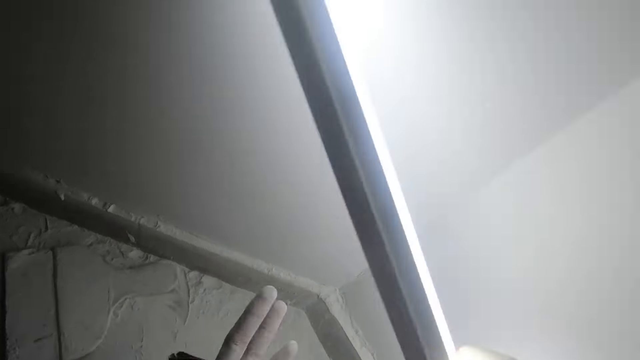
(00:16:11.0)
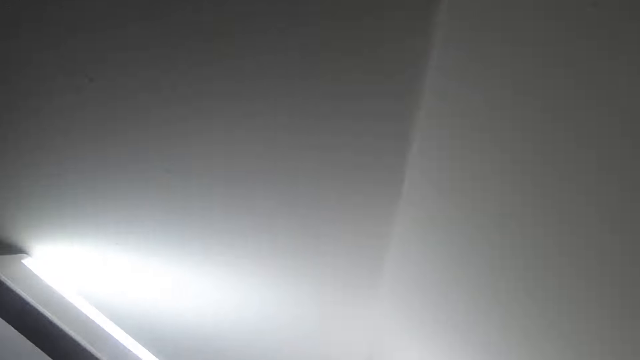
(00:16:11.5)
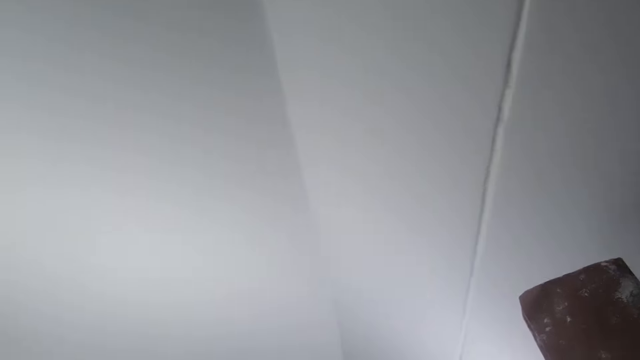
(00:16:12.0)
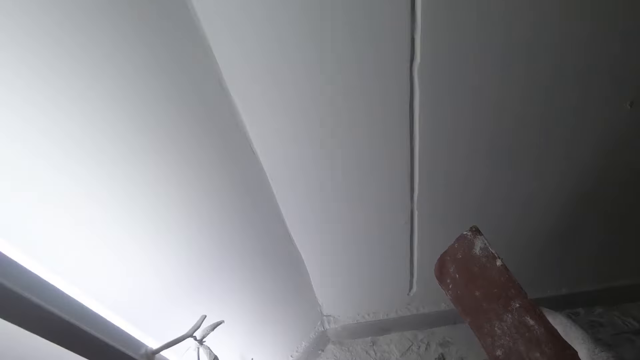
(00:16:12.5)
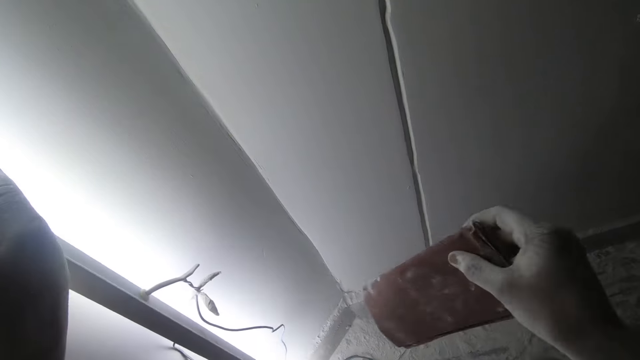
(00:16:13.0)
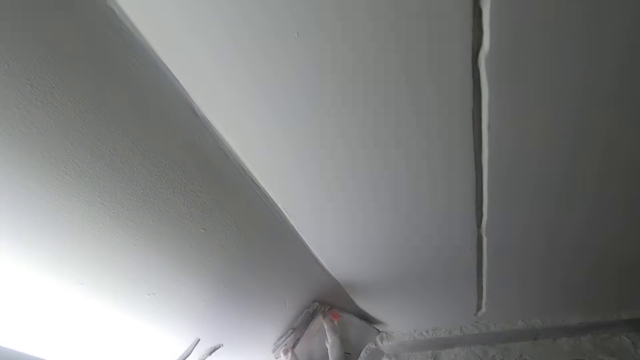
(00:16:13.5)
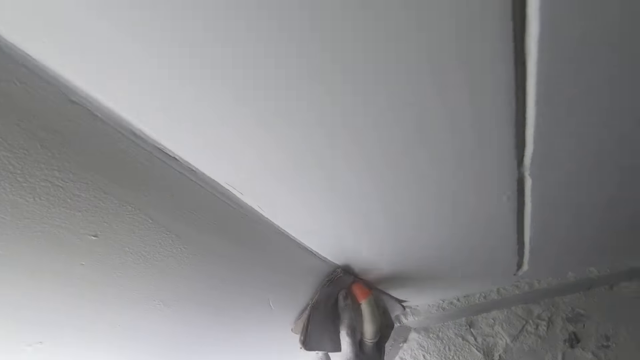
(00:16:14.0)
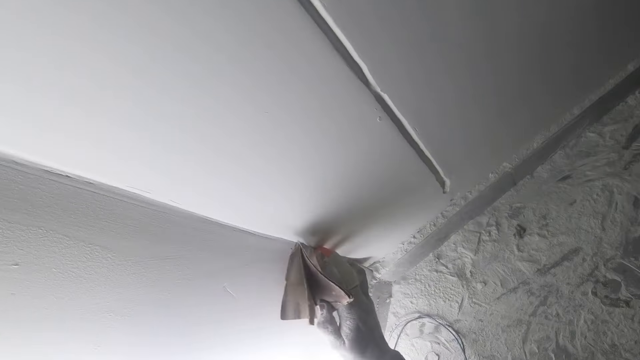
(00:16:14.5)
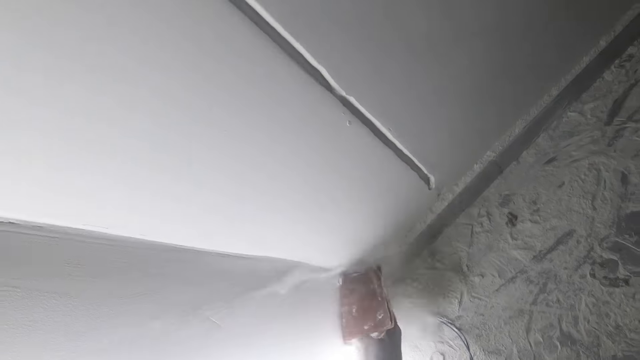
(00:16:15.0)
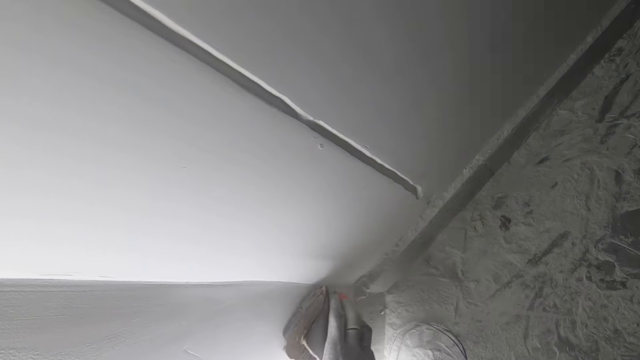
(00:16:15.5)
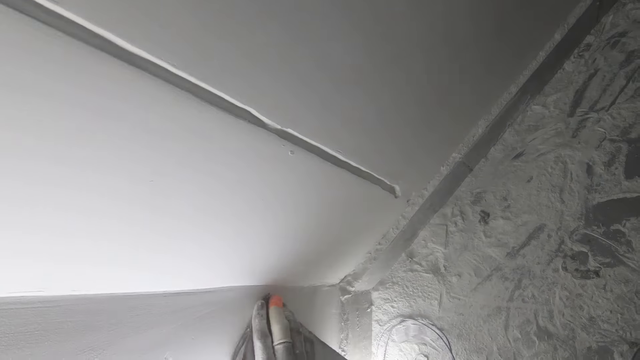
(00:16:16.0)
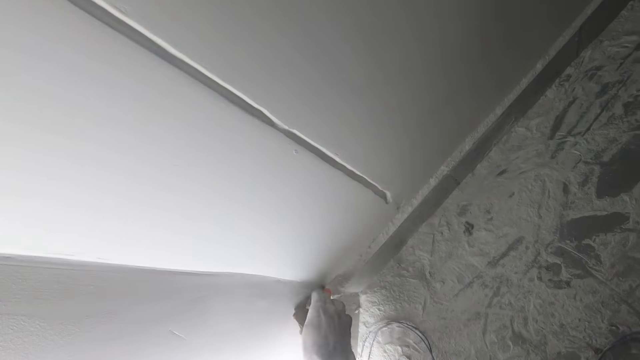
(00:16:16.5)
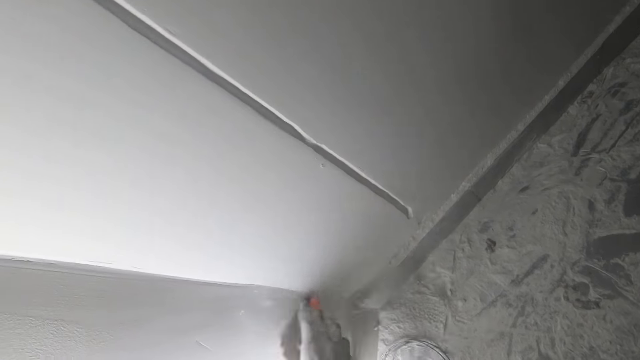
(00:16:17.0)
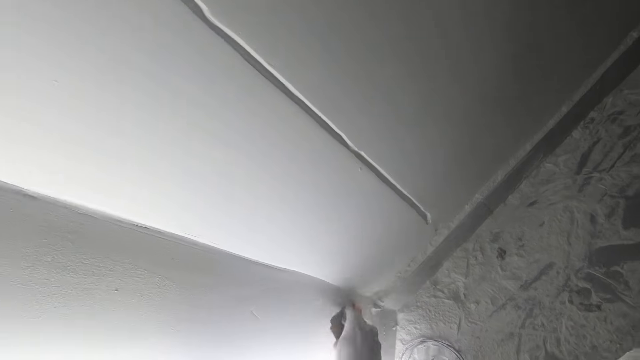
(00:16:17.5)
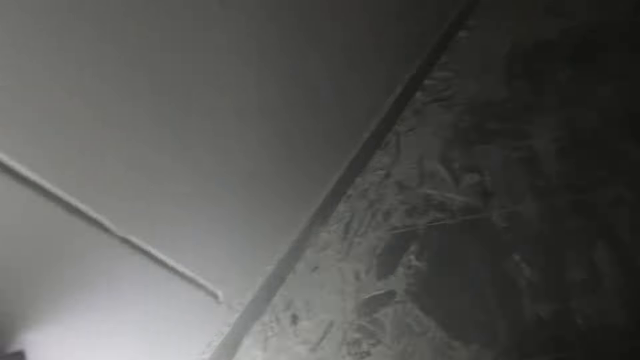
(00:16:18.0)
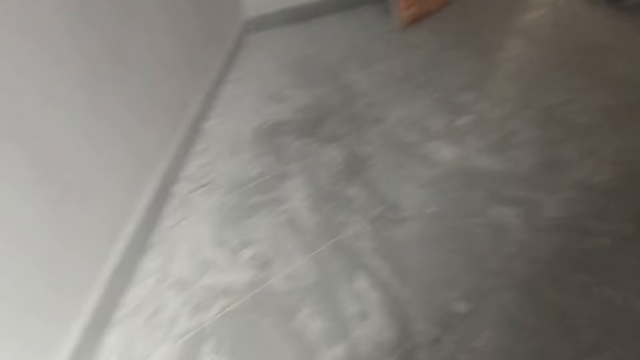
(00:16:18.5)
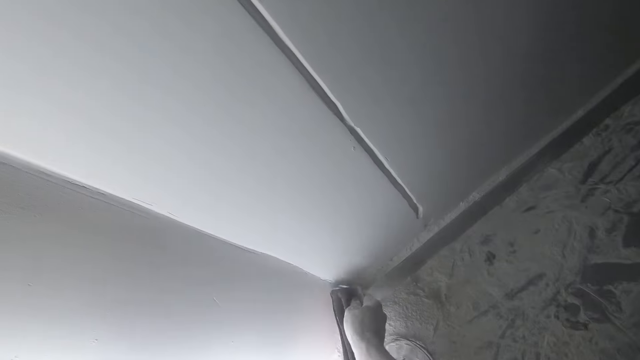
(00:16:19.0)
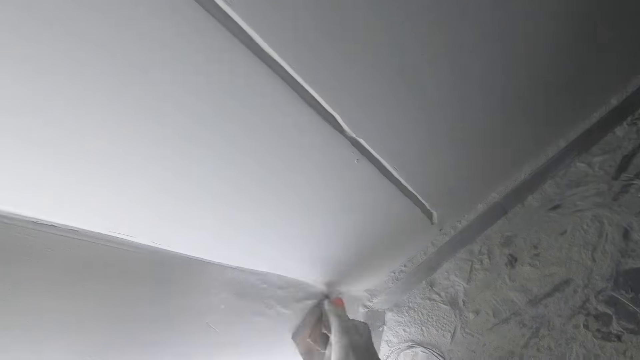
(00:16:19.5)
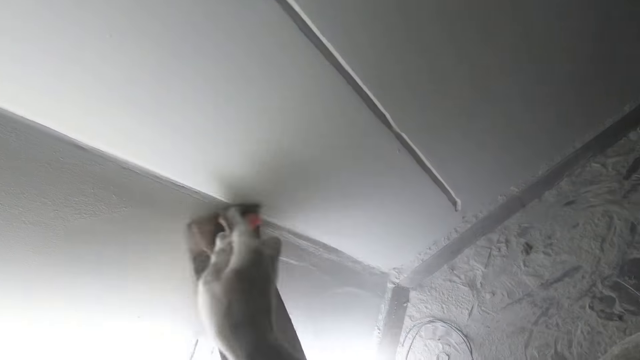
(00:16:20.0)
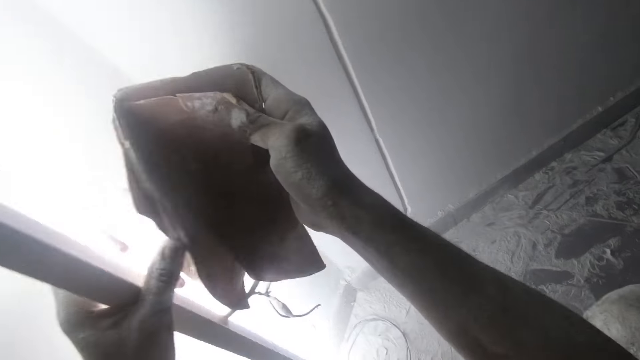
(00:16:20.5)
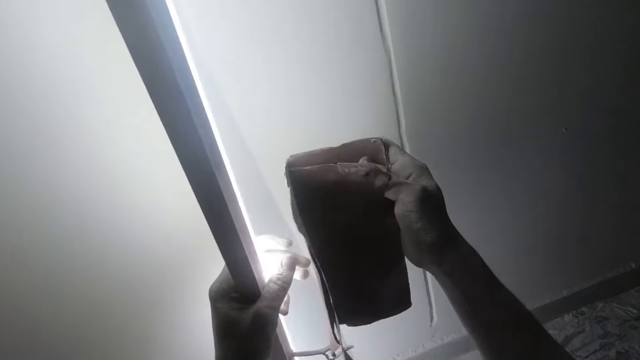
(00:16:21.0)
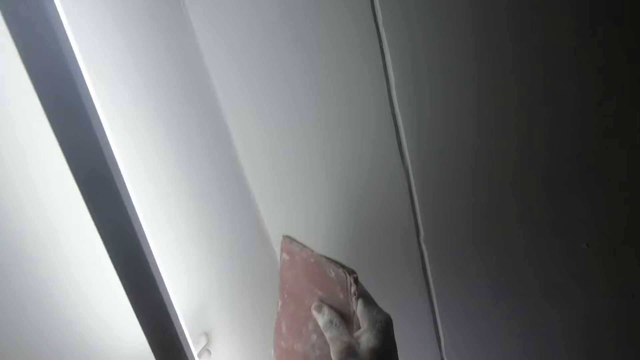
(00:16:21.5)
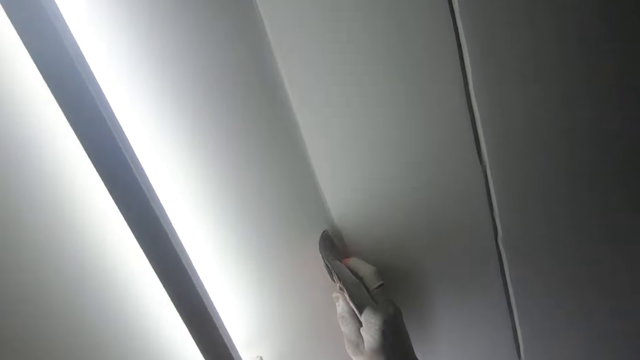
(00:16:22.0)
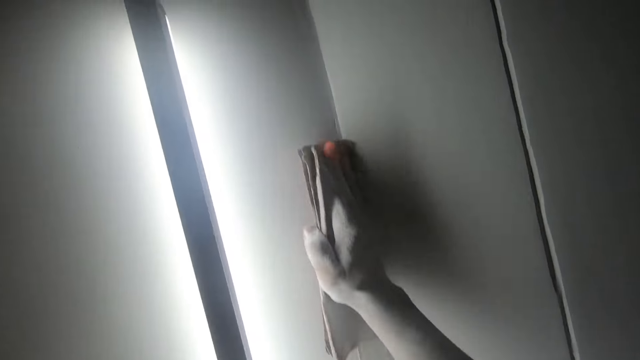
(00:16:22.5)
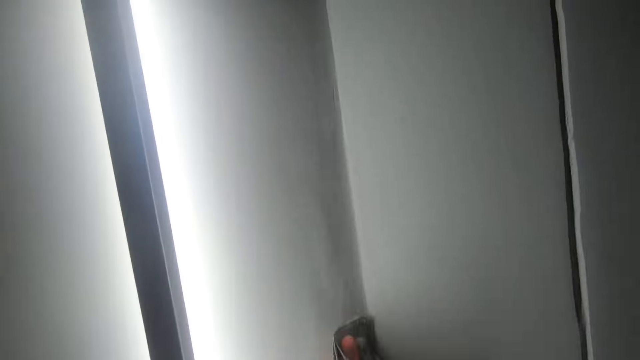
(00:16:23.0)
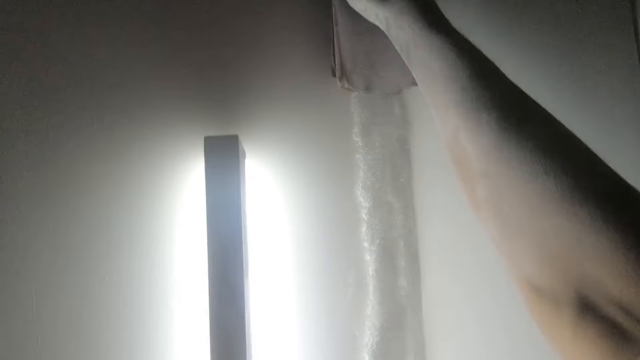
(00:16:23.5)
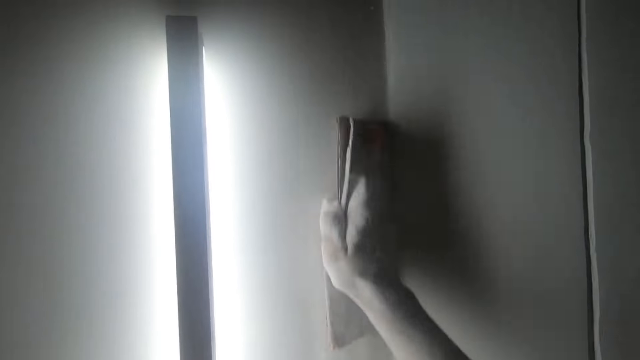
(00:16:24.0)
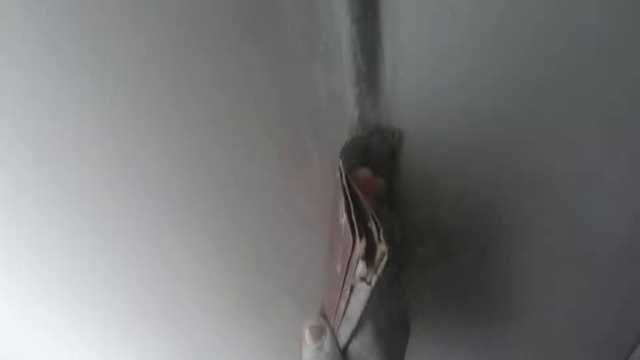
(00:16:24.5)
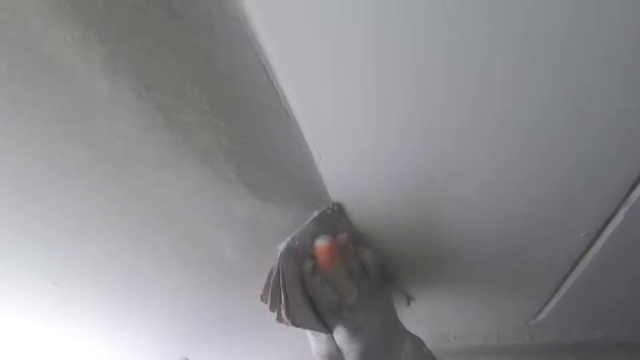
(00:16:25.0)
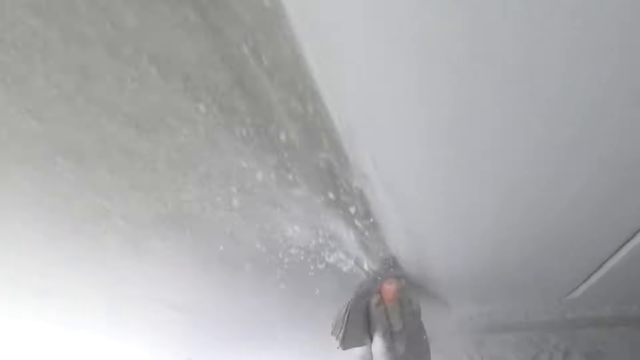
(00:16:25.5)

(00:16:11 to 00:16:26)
The camera wearer shifts the sandpaper to the right hand. He scrubs the wall with the sandpaper. He adjusts the sandpaper with both hands. He scrubs the wall with the sandpaper in his left hand.

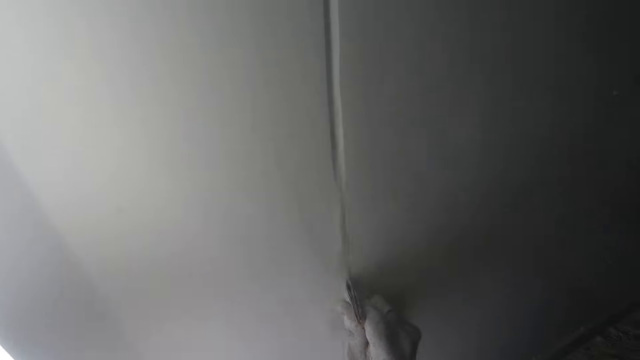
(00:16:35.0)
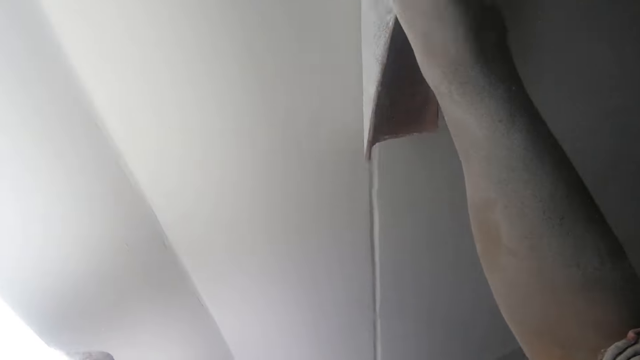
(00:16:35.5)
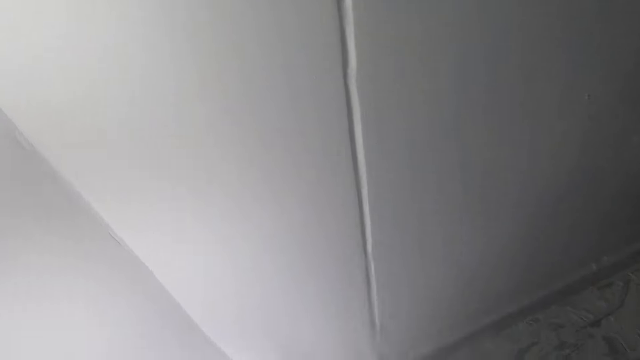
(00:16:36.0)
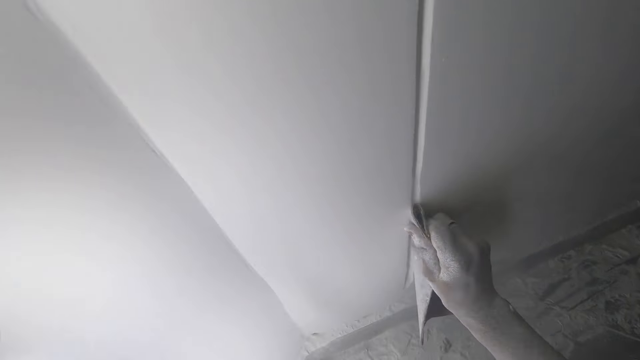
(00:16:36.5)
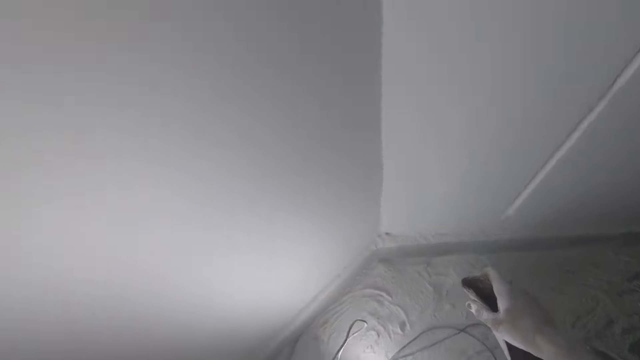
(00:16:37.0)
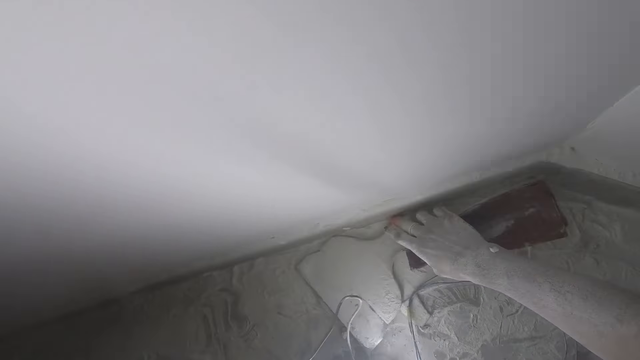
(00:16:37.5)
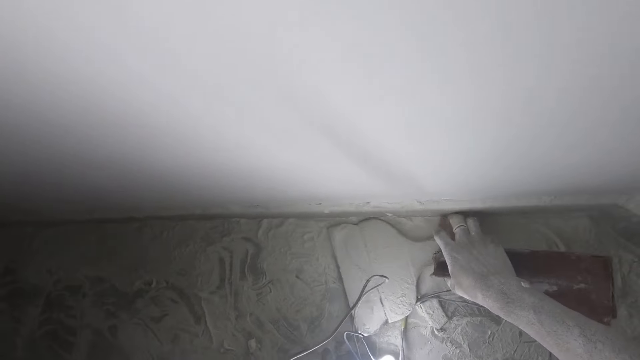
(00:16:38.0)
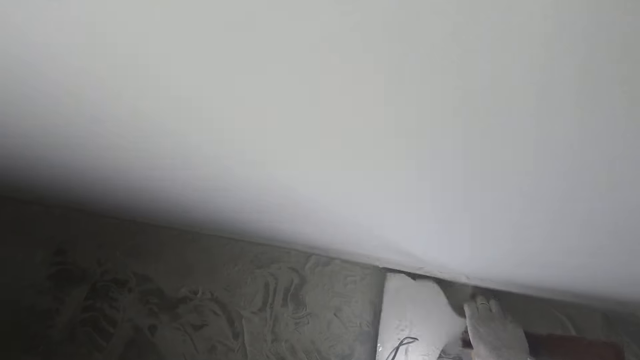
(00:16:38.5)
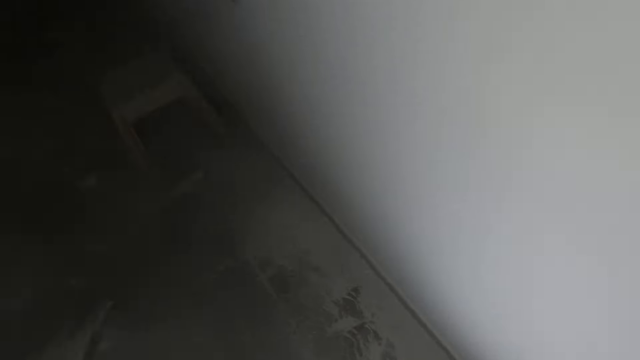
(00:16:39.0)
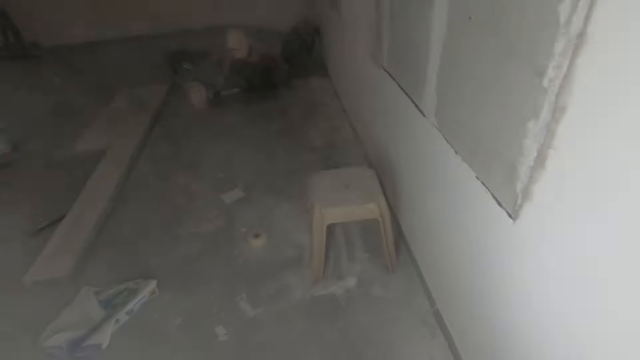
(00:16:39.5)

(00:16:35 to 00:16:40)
The camera wearer picks up a paint scraper from the floor with his right hand.
